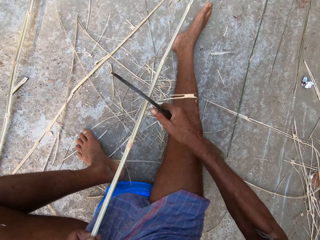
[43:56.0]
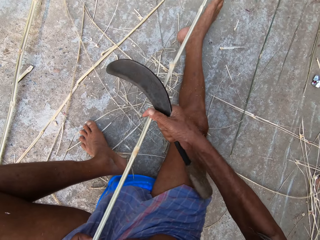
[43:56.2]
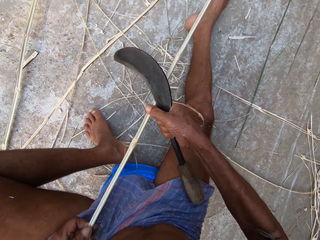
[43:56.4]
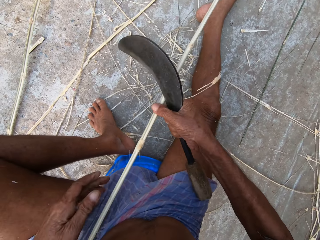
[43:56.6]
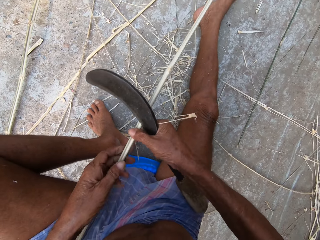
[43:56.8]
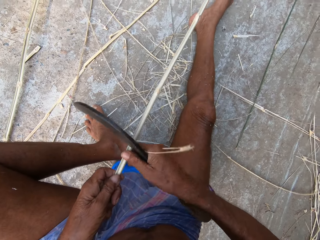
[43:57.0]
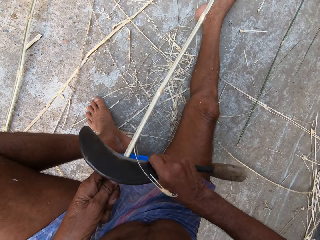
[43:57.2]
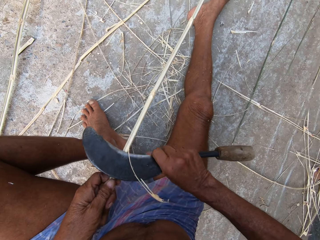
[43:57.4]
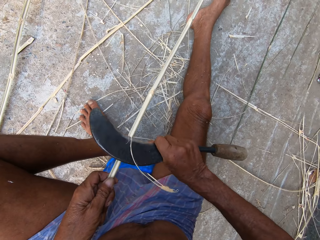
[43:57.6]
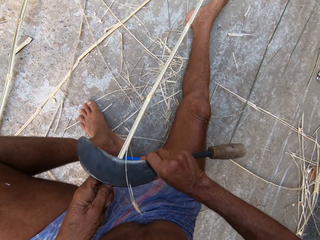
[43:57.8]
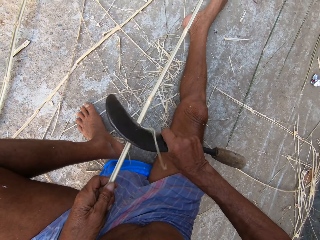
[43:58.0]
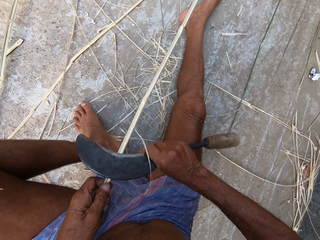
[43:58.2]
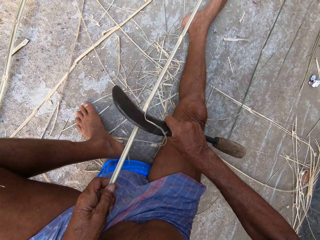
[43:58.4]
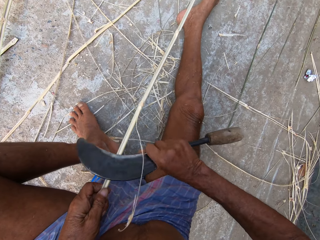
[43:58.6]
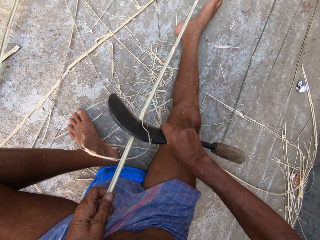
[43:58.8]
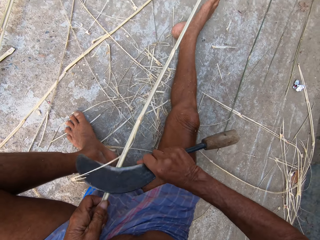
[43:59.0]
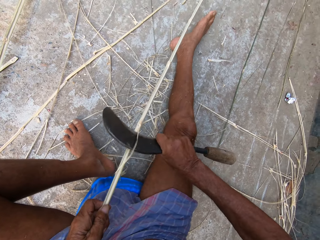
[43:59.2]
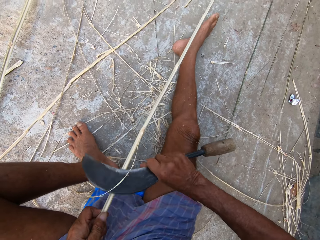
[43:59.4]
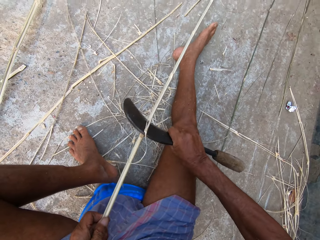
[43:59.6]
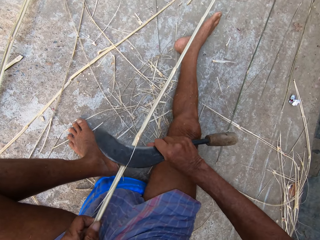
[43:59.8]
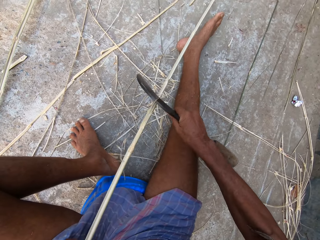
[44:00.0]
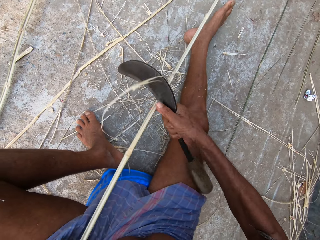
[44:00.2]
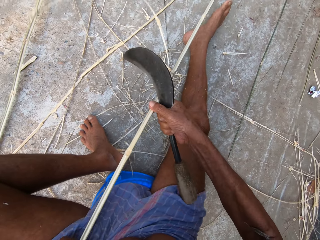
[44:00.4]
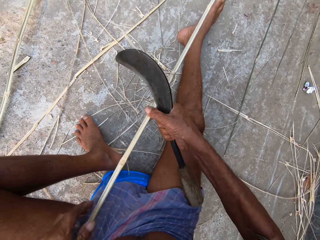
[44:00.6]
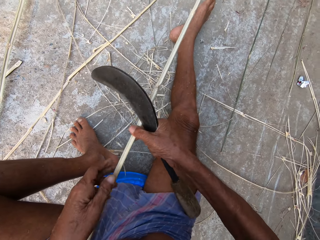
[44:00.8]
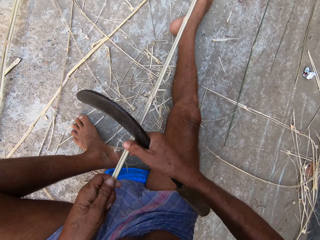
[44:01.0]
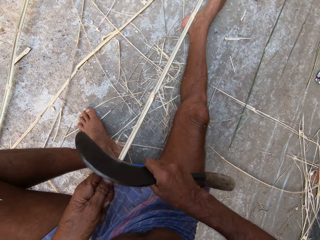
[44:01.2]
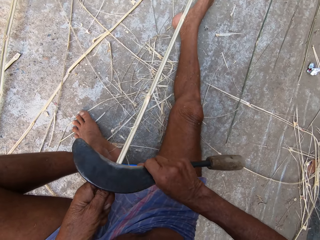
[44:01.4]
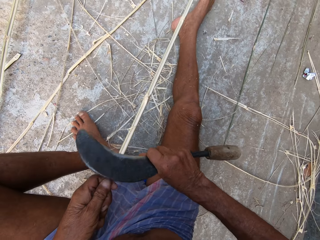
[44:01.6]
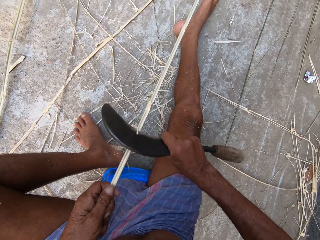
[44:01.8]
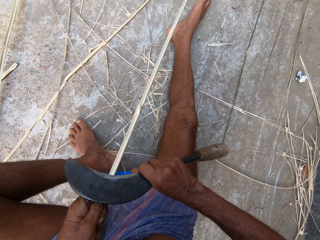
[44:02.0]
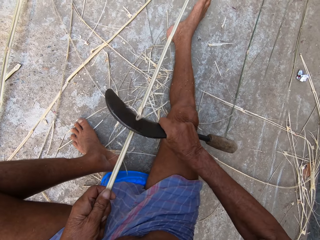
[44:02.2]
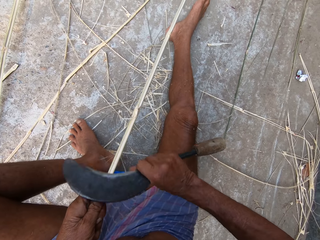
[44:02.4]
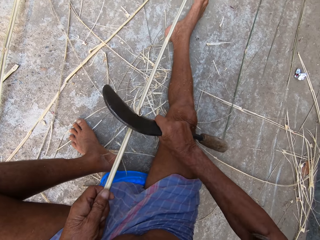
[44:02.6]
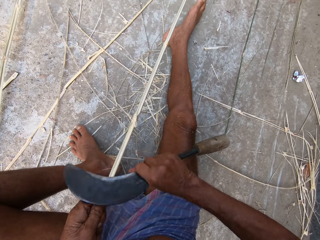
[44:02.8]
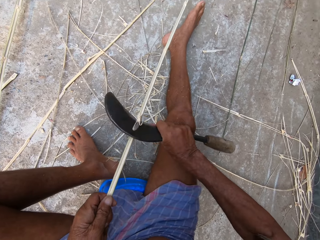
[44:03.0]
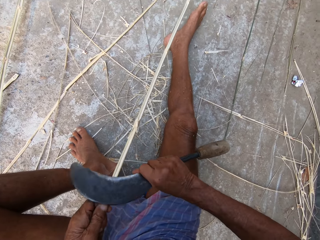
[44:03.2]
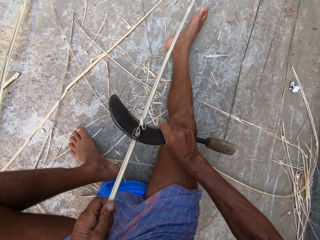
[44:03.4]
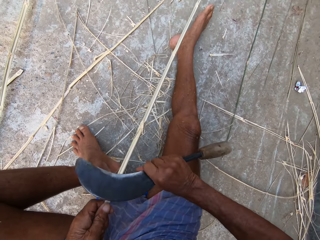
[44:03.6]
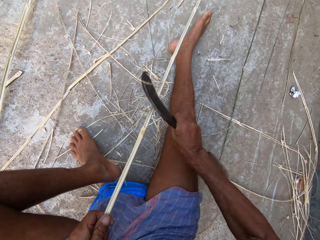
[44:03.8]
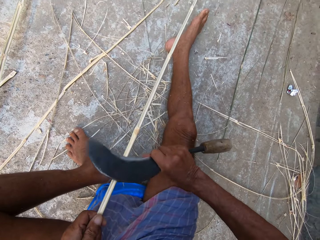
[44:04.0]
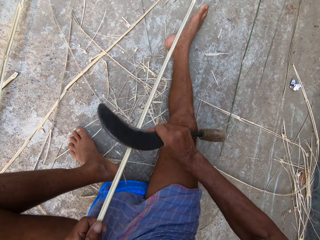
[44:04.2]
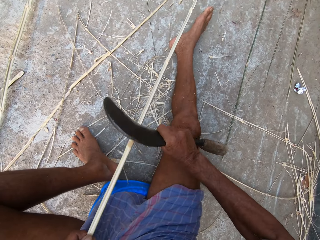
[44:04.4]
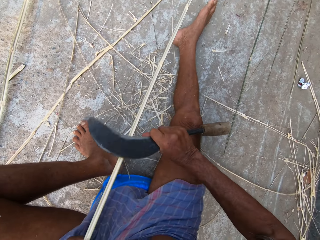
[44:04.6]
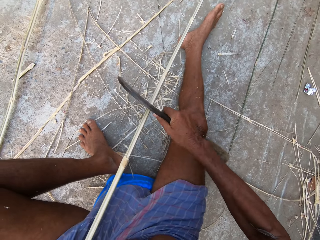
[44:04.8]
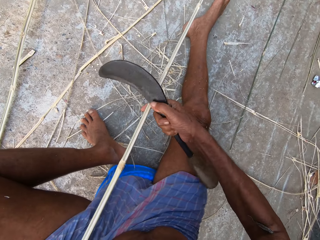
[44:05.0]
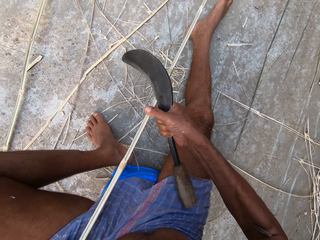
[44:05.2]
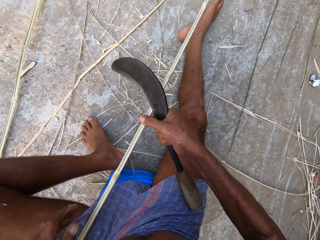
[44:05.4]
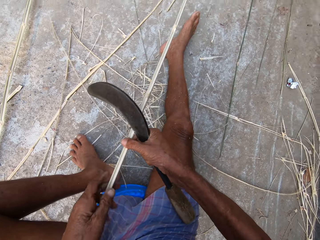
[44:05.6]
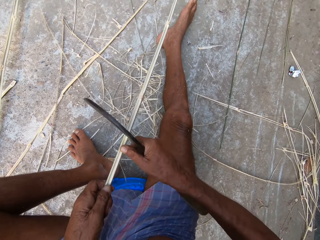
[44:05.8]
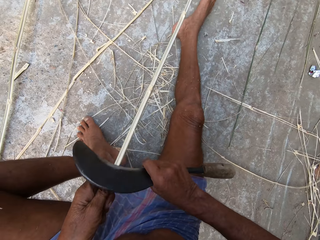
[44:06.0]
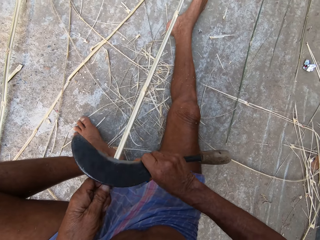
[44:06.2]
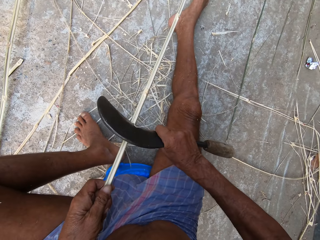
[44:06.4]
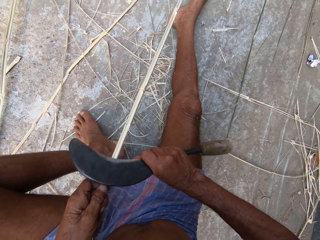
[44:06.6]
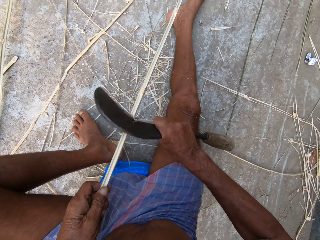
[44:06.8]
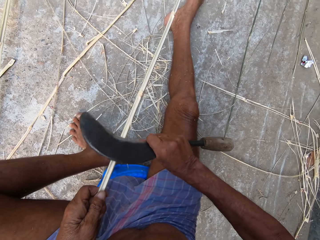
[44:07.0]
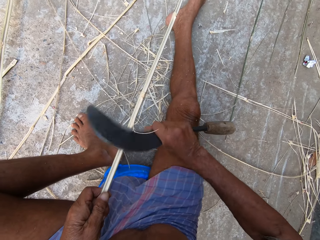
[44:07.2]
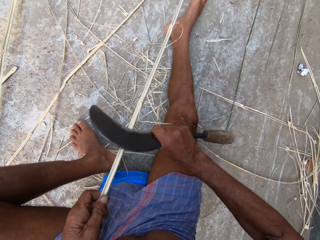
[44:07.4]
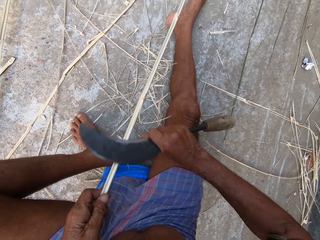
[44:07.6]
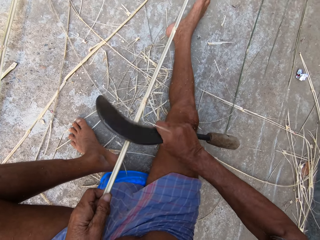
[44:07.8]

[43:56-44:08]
The camera wearer adjusts the bamboo strip on the ground with both hands. He shaves the bamboo strip in his left hand with the kukri in his right hand. He adjusts the bamboo strip on the ground with both hands. He shaves the bamboo strip in his left hand with the kukri in his right hand. He adjusts the bamboo strip on the ground with both hands. He shaves the bamboo strip in his left hand with the kukri in his right hand.

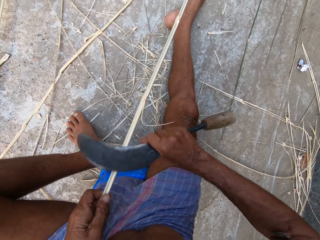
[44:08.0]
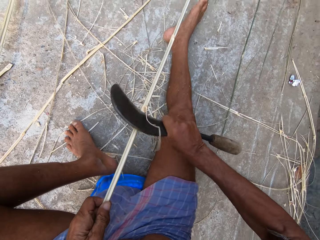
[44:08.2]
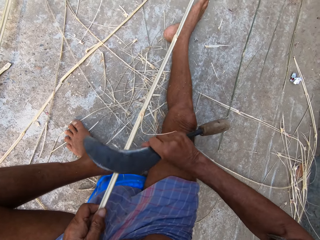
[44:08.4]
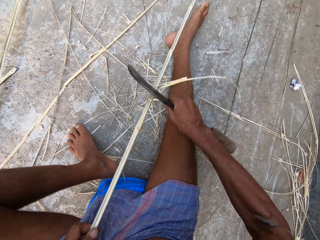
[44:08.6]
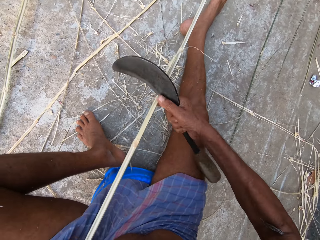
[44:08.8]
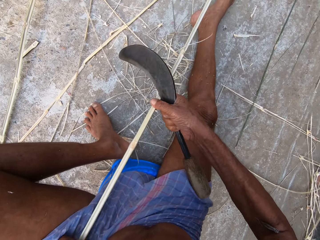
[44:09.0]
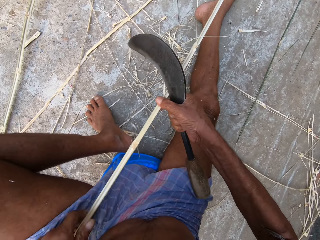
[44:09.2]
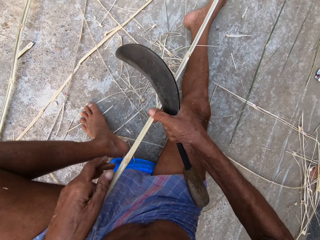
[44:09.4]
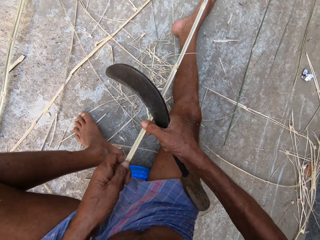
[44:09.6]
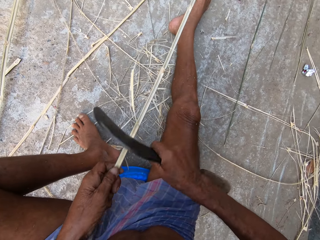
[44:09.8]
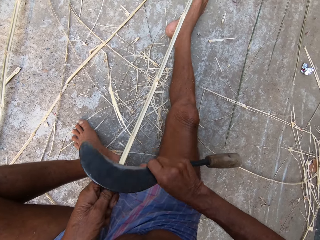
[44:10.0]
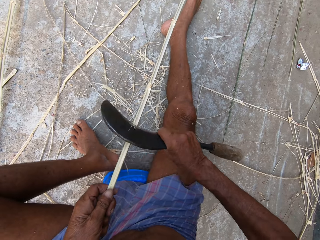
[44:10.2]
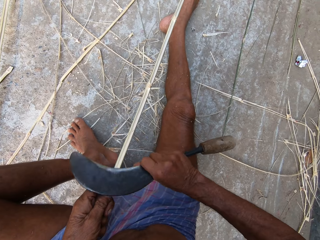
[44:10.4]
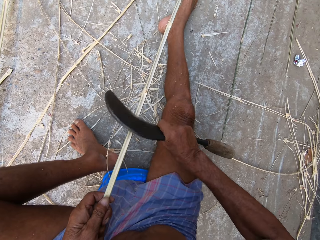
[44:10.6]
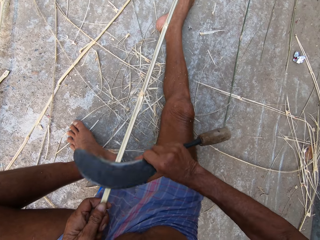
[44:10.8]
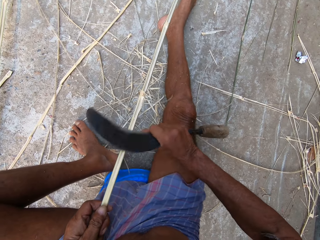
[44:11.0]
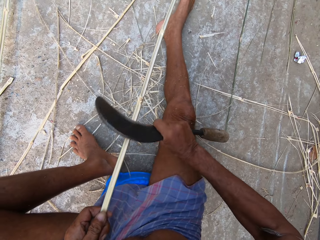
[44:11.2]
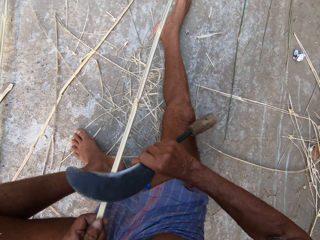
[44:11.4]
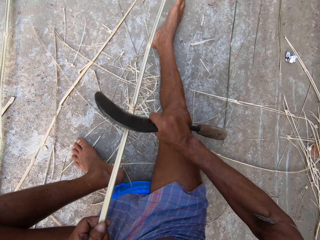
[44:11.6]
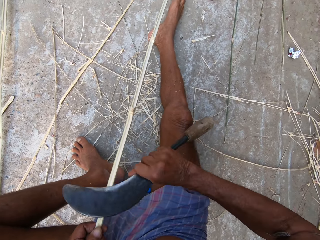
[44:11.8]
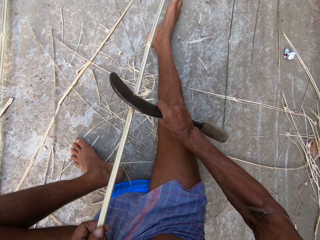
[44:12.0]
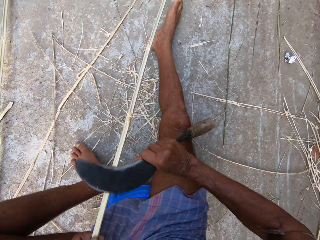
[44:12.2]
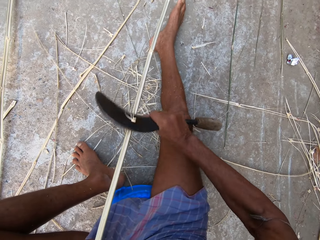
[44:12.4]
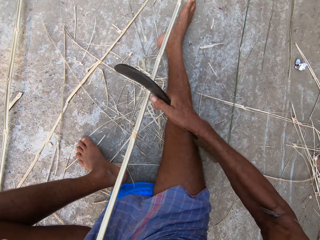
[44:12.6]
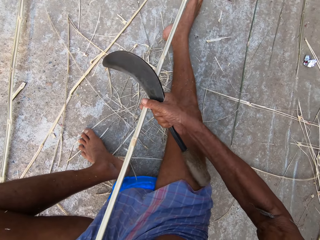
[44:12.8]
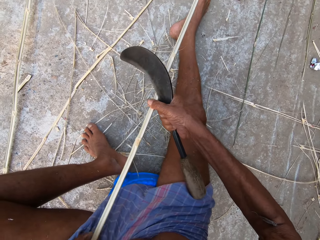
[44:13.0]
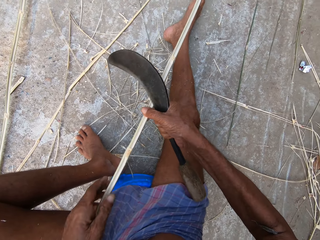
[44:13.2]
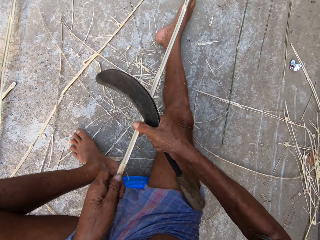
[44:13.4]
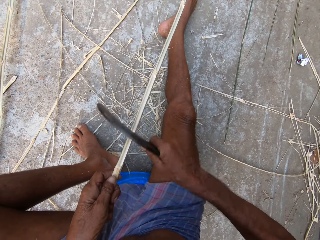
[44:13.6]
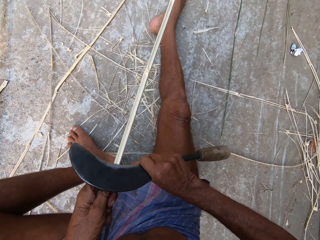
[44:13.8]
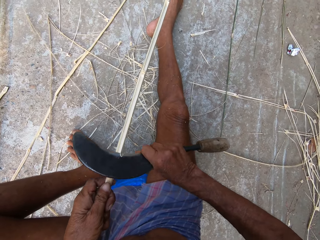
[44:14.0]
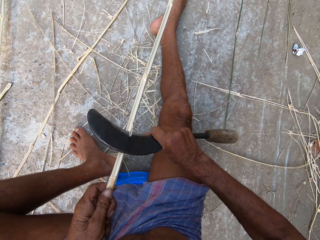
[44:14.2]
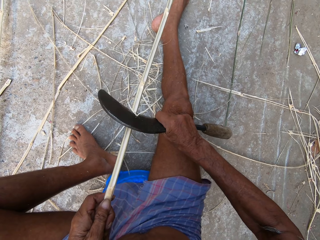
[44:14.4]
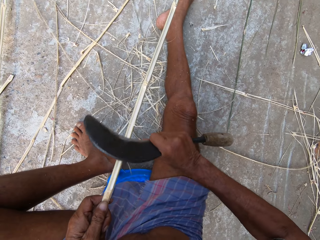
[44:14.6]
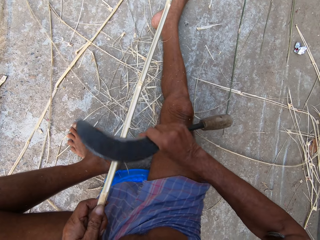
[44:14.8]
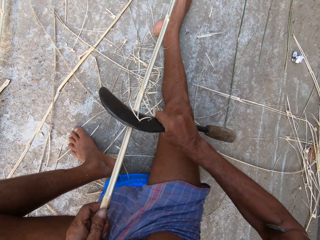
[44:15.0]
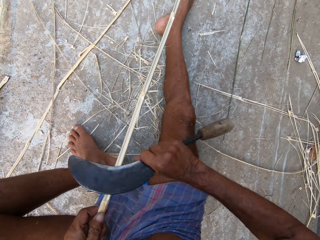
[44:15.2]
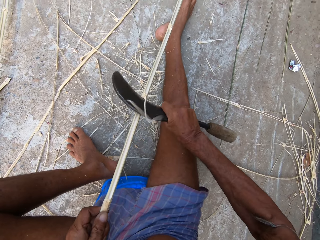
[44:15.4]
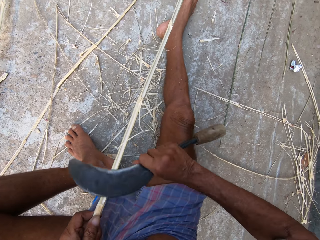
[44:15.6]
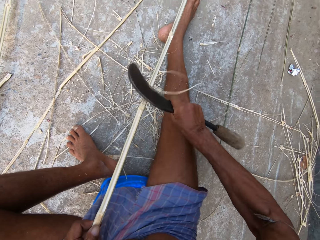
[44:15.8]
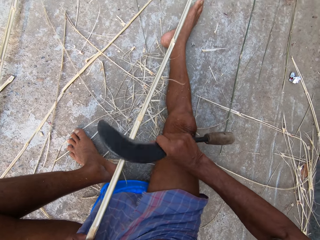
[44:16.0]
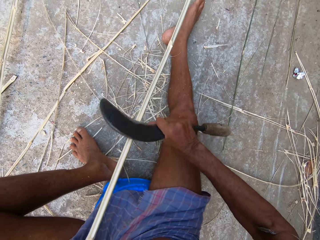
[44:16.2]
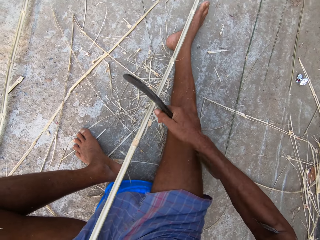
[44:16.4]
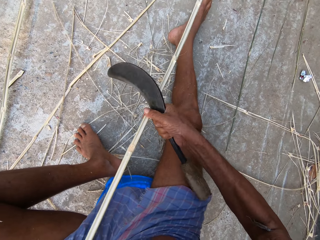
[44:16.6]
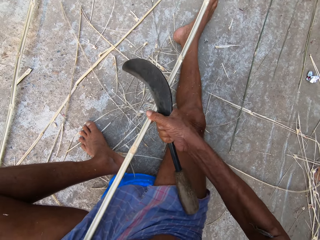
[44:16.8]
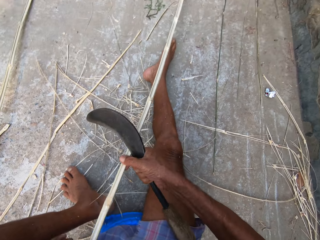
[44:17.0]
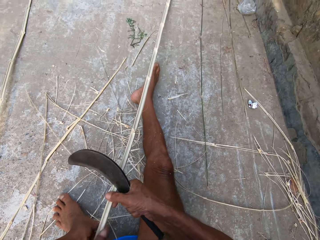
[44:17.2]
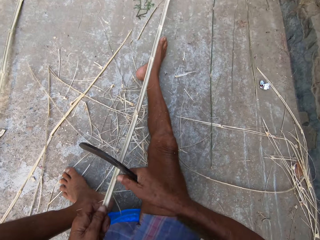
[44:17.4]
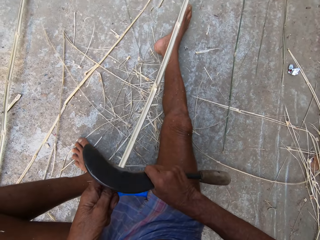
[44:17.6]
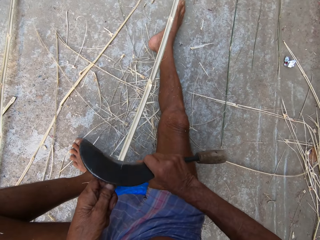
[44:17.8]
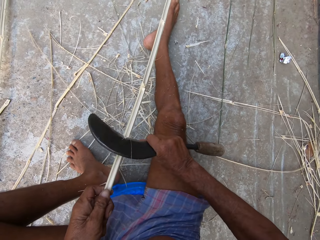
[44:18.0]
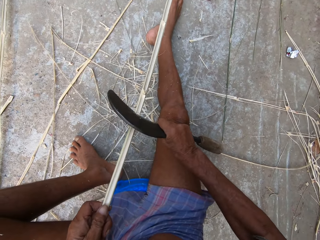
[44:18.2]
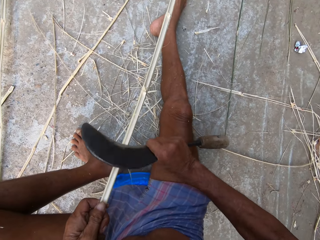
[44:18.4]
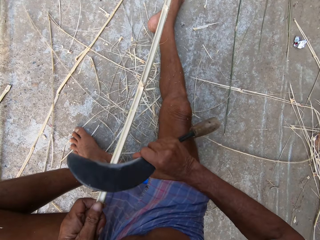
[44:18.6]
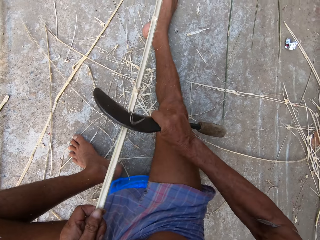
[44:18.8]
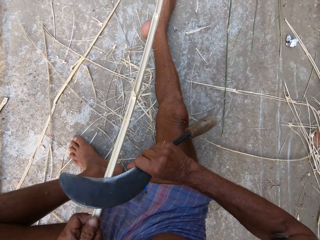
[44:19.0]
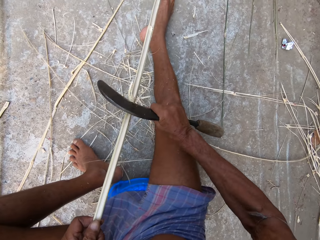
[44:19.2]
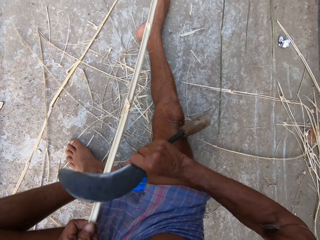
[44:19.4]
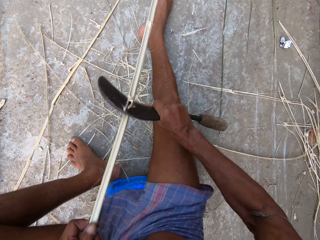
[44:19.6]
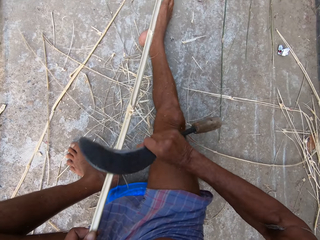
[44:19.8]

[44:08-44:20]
The camera wearer adjusts the bamboo strip on the ground with both hands. He shaves the bamboo strip in his left hand with the kukri in his right hand. He adjusts the bamboo strip on the ground with both hands. He shaves the bamboo strip in his left hand with the kukri in his right hand. He adjusts the bamboo strip on the ground with both hands. He shaves the bamboo strip in his left hand with the kukri in his right hand.
